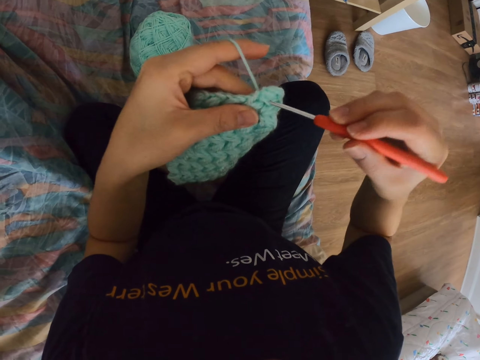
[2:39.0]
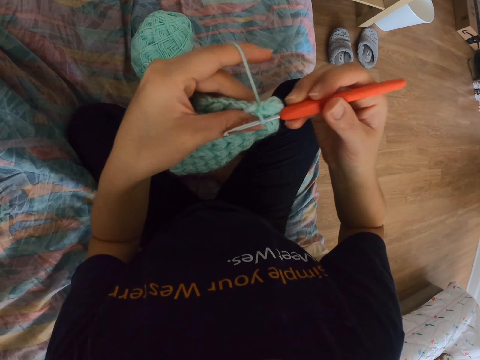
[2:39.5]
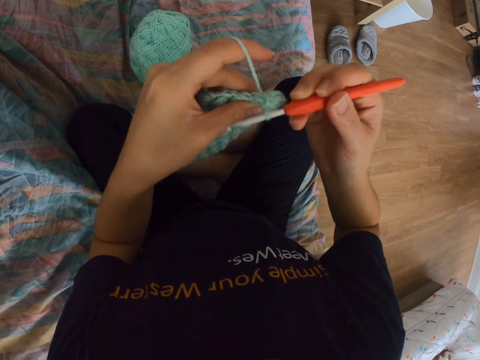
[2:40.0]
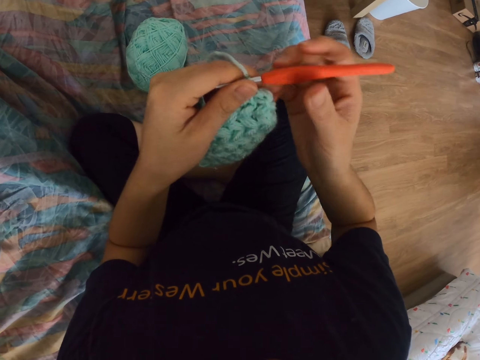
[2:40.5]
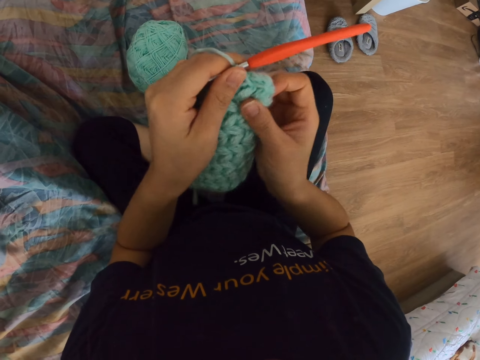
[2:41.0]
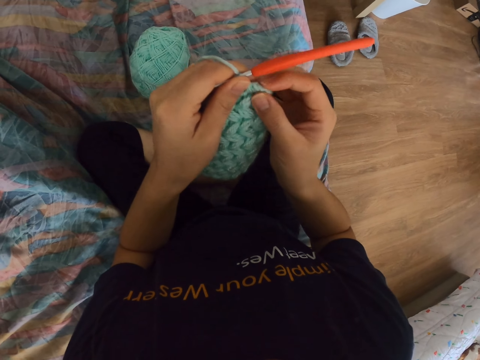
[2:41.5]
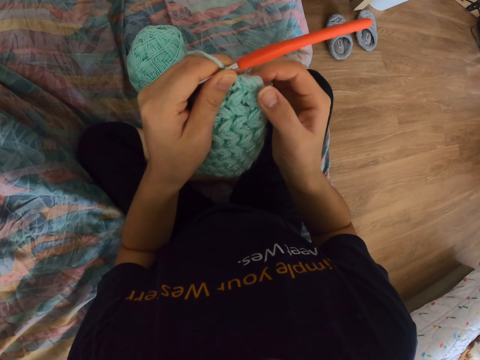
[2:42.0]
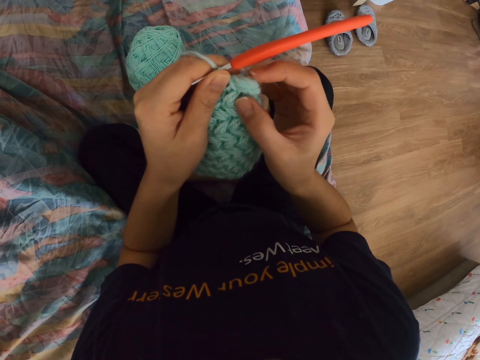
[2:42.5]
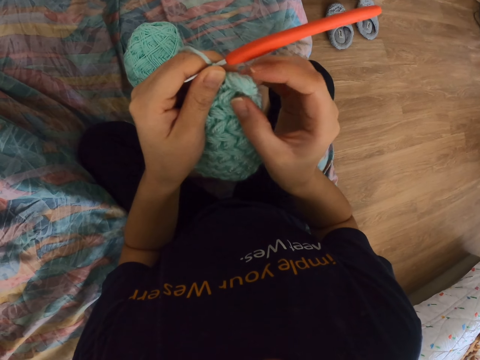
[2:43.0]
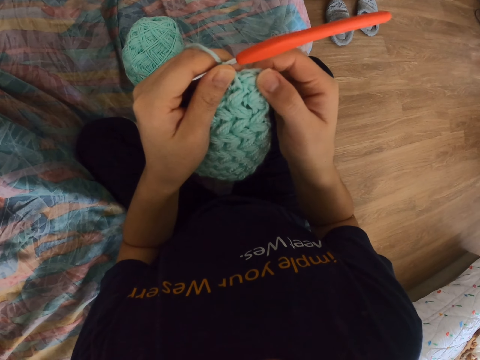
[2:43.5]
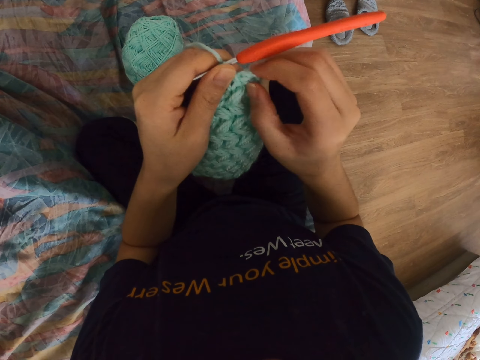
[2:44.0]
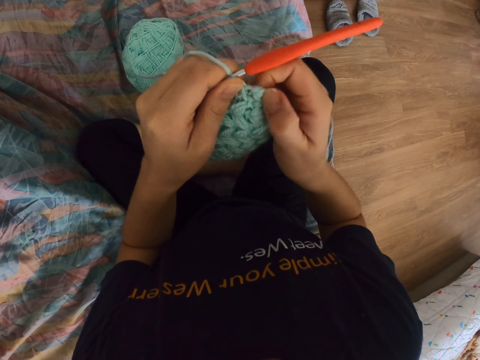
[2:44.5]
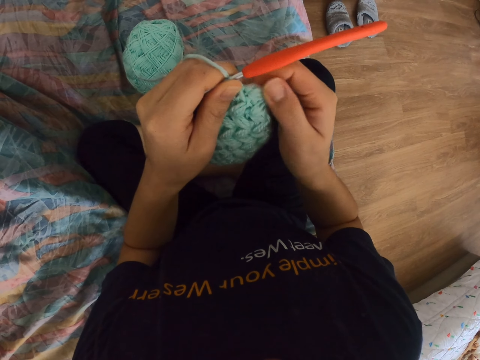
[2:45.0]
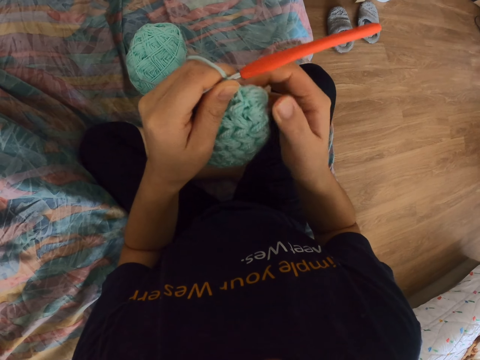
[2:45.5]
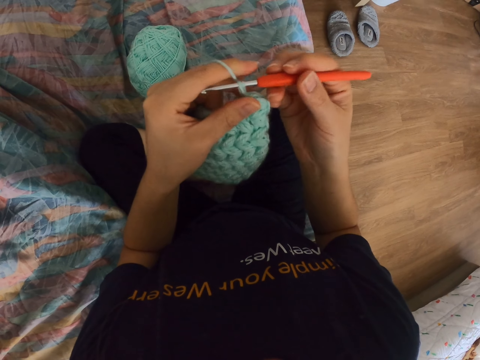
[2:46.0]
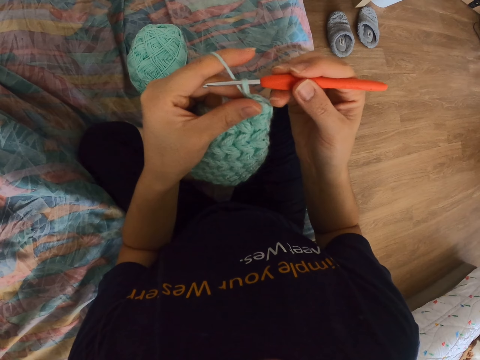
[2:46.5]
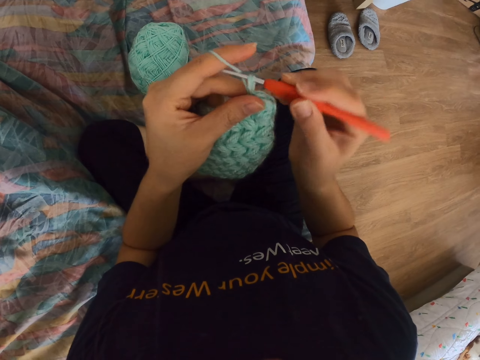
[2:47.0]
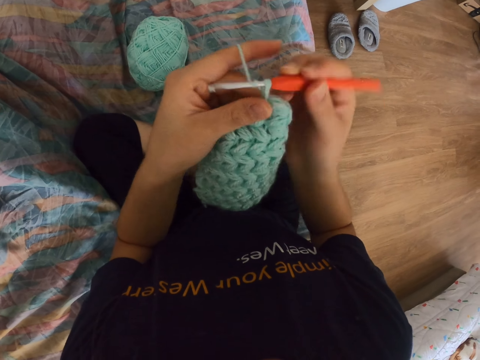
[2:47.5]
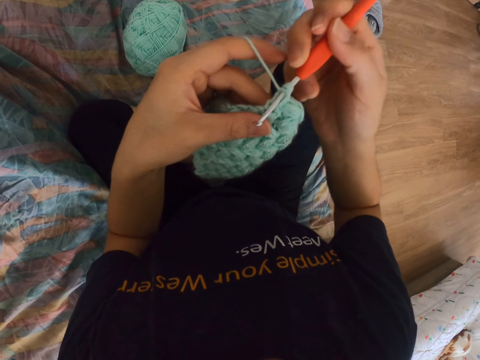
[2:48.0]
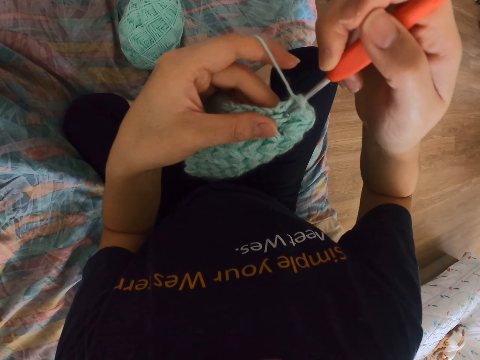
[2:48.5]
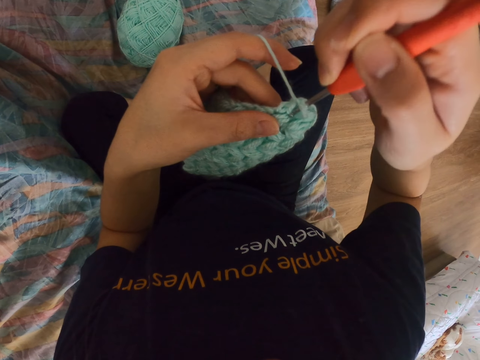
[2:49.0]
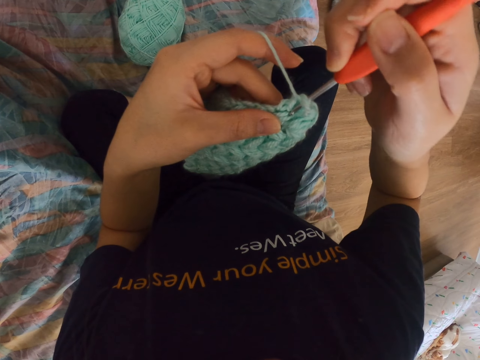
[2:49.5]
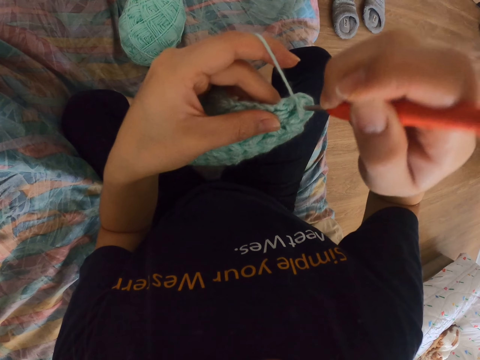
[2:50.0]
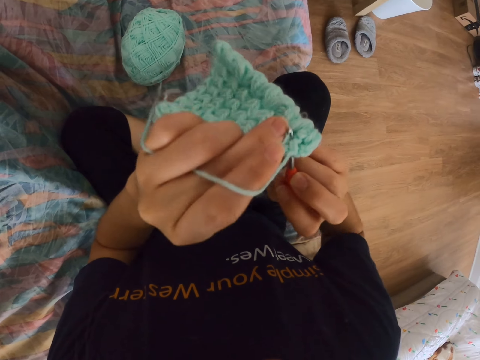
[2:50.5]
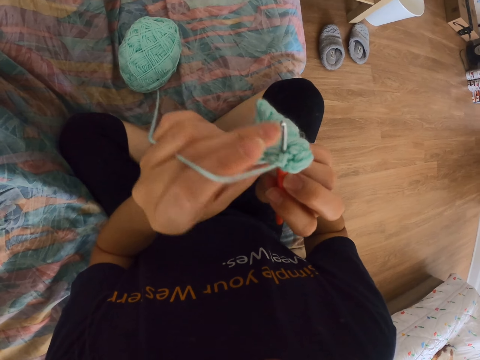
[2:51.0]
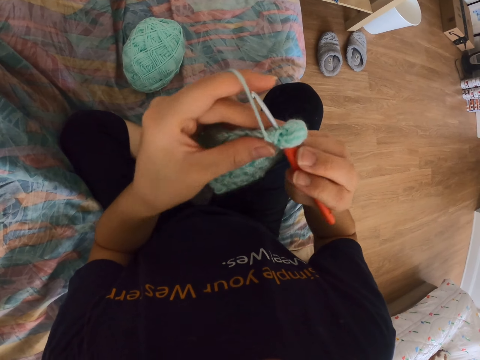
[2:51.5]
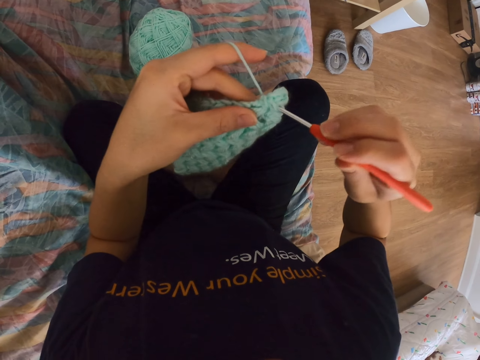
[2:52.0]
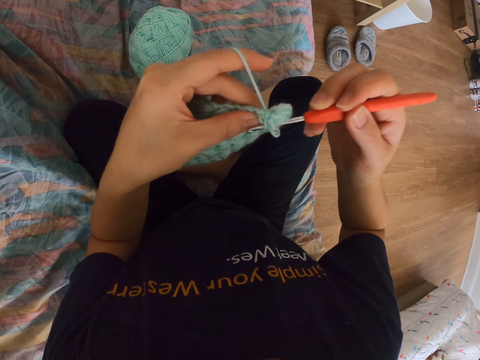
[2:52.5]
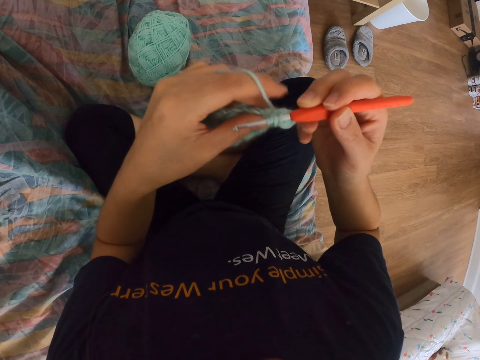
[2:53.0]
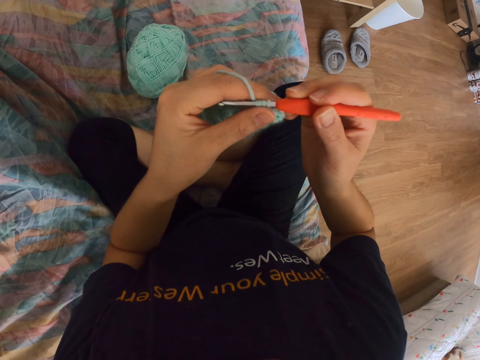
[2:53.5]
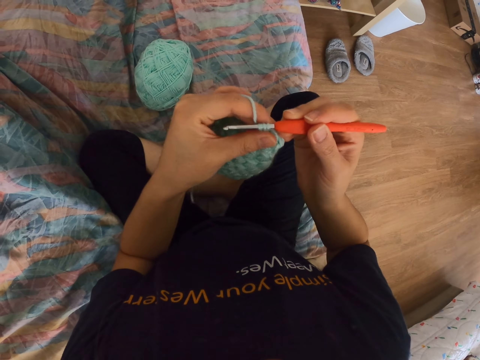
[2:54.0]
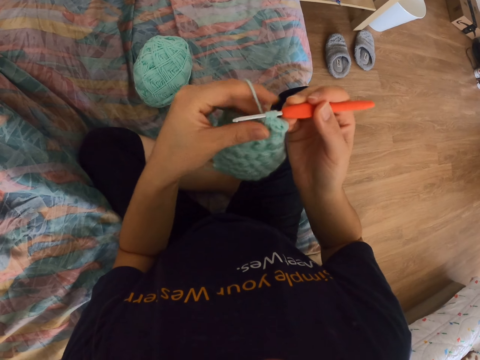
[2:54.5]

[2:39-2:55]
The camera wearer pulls the string with the sewing needle. They crochet a piece of cloth. They release the needle and touch the crochet cloth with the right hand. They hold the crochet hook or needle. They pull the string with the sewing needle. They crochet a piece of cloth. They insert the needle to the cloth. They pull the string with the sewing needle.

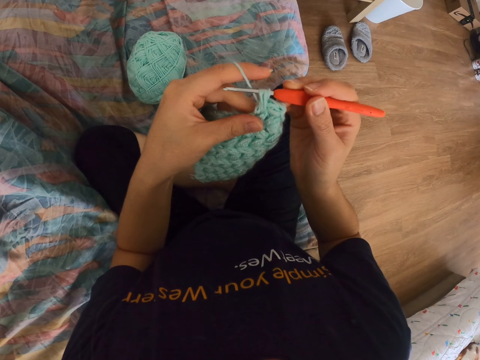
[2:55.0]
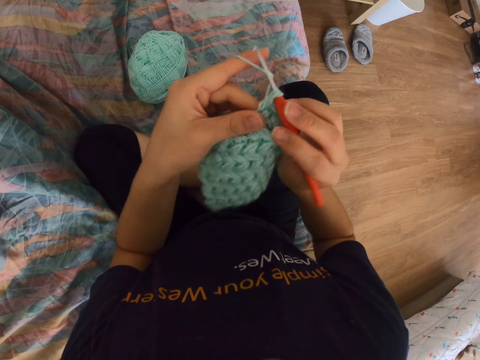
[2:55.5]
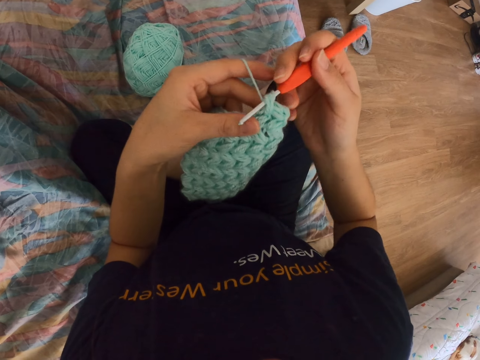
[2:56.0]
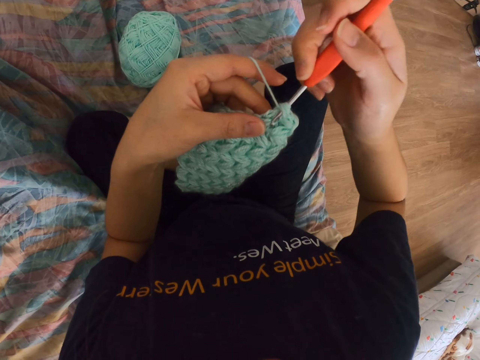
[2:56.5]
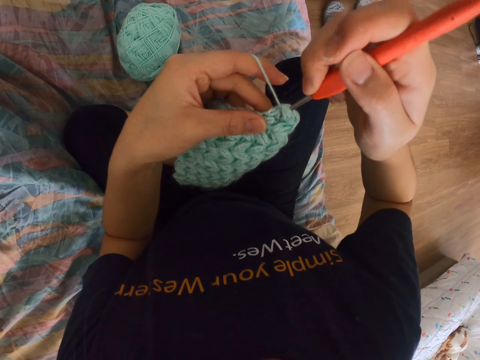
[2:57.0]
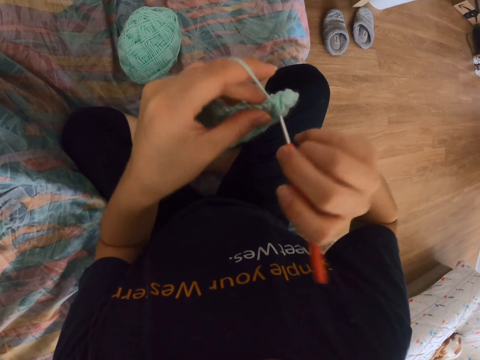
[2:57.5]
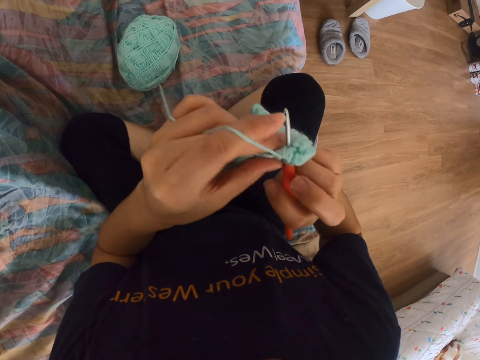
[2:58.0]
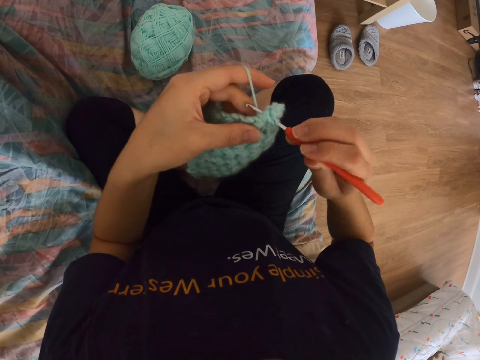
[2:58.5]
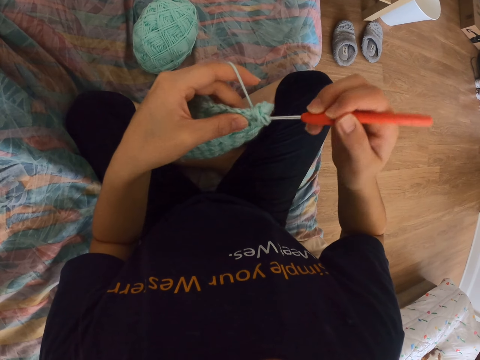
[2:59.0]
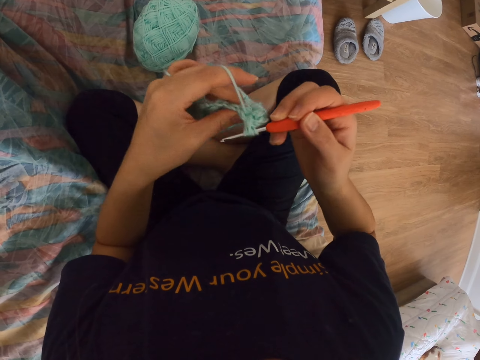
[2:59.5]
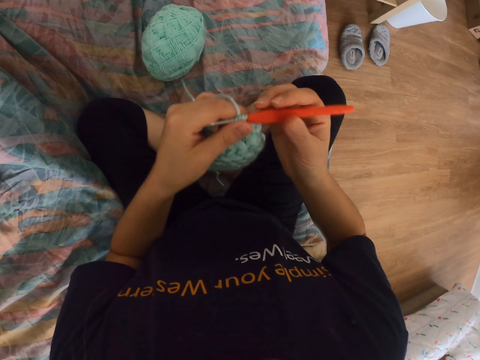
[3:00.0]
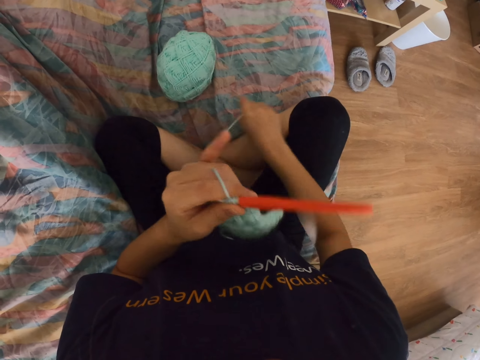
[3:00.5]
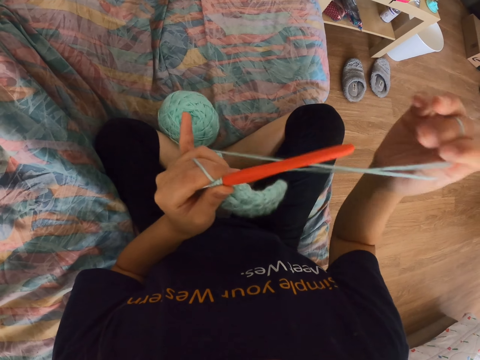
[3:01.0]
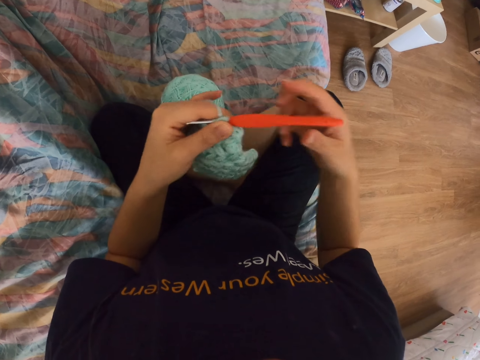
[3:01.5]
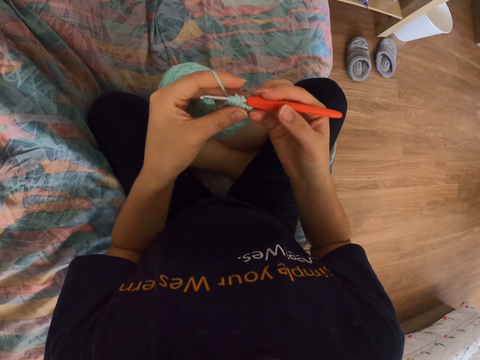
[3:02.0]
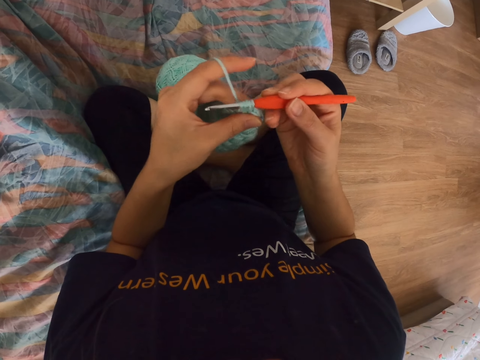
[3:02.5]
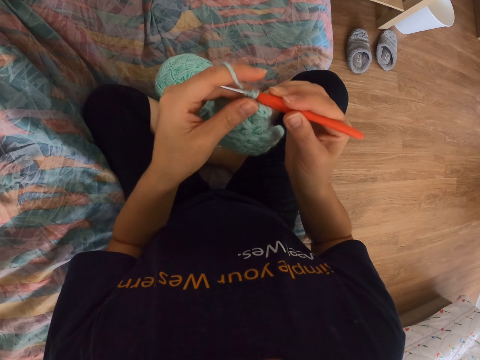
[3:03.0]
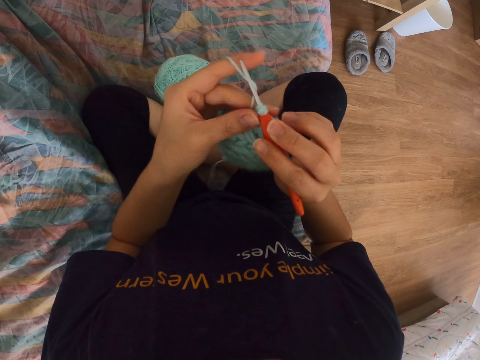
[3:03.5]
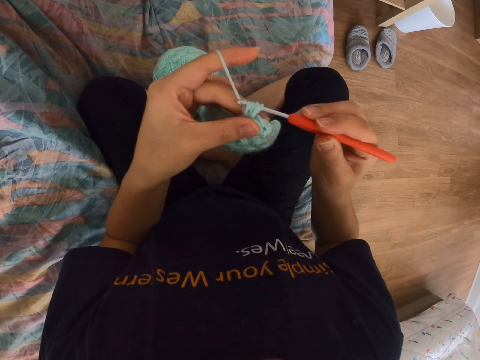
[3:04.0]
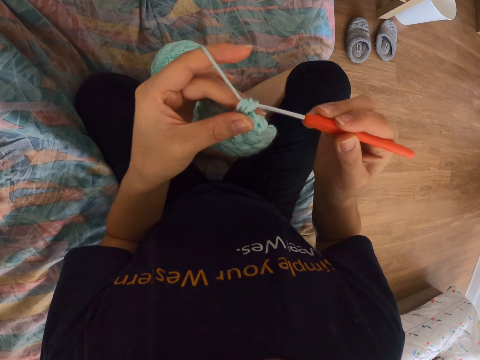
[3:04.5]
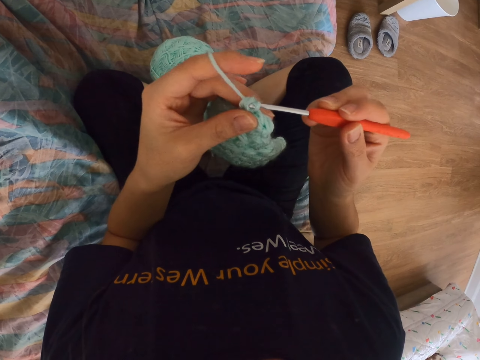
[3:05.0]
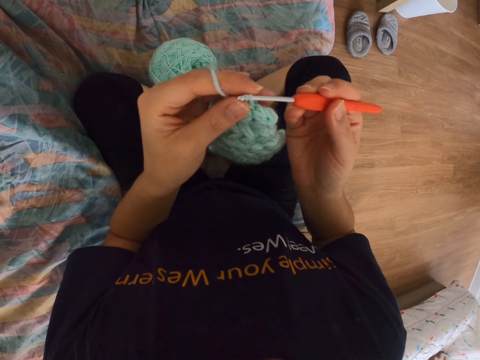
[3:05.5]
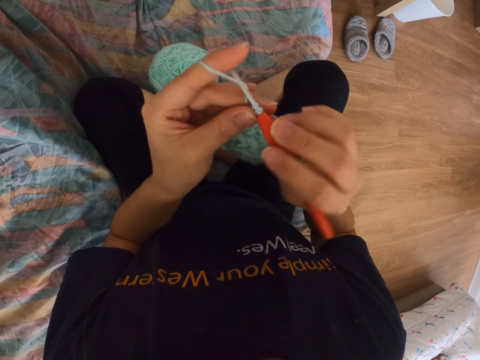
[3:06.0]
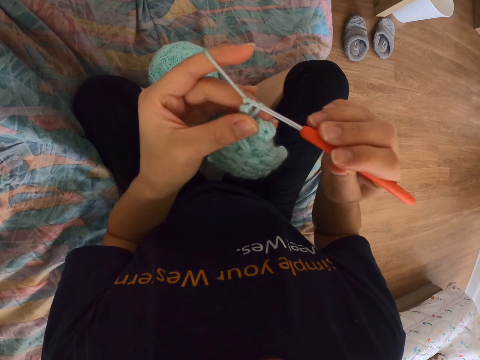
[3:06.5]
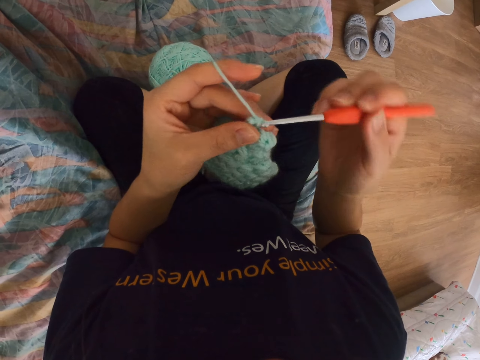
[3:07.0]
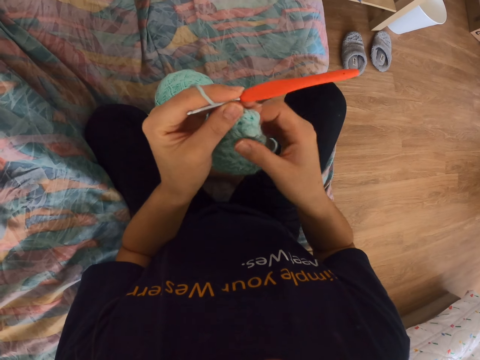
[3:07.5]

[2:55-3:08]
The camera wearer pulls the string with the sewing needle. They insert the needle to the cloth. They pull the string with the sewing needle. They release the needle. They pull the string or thread with the right hand. They hold the crochet hook or needle. They pull the string with the sewing needle. They crochet a piece of cloth. They pull the string with the sewing needle.
